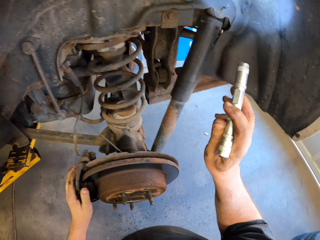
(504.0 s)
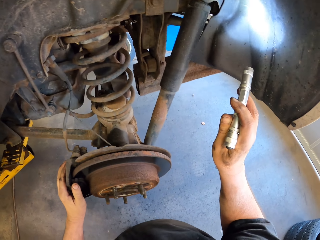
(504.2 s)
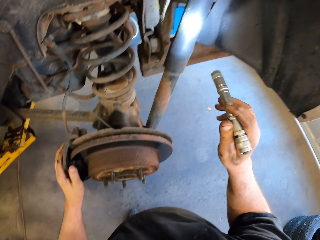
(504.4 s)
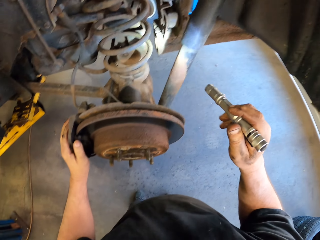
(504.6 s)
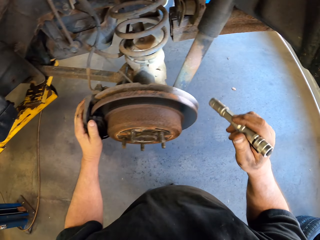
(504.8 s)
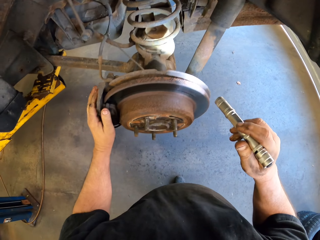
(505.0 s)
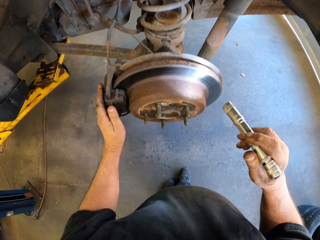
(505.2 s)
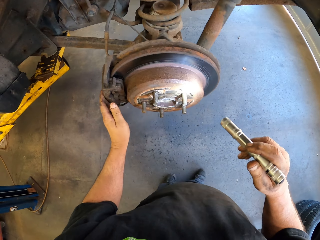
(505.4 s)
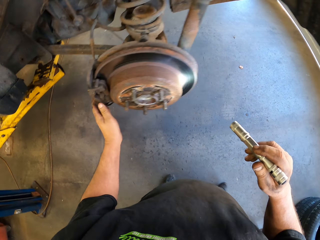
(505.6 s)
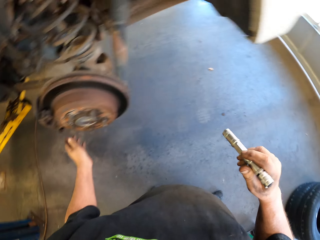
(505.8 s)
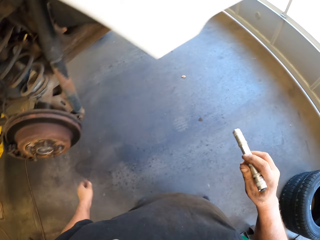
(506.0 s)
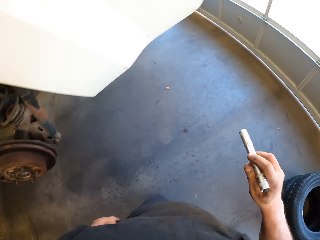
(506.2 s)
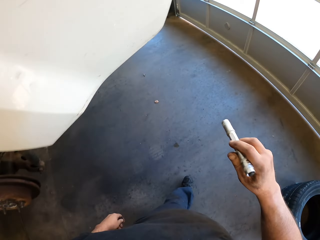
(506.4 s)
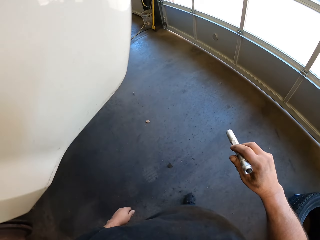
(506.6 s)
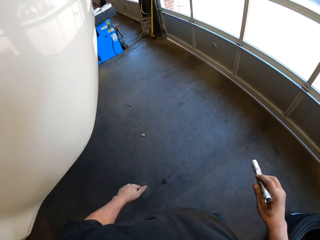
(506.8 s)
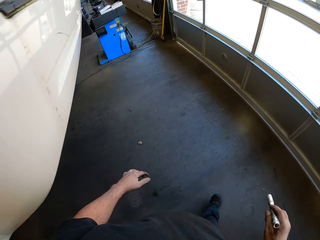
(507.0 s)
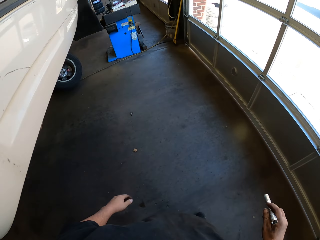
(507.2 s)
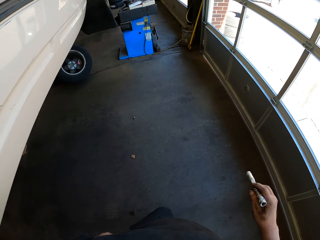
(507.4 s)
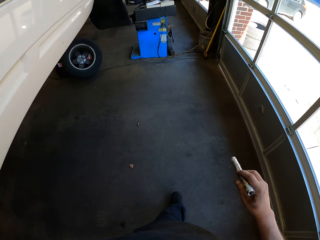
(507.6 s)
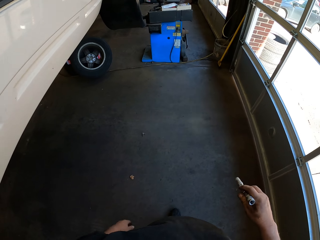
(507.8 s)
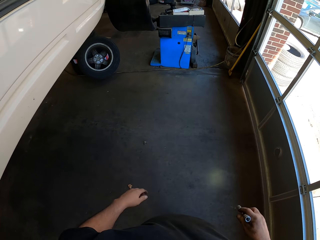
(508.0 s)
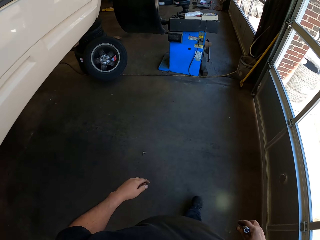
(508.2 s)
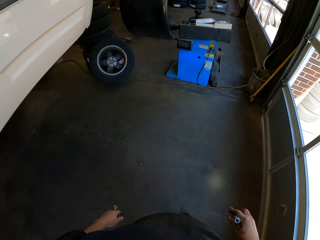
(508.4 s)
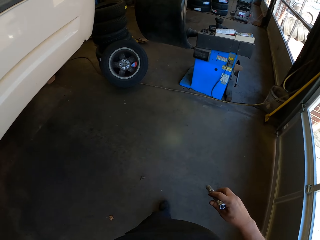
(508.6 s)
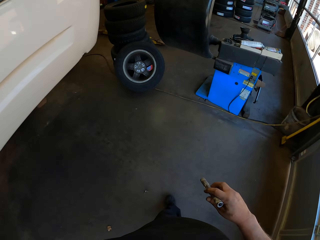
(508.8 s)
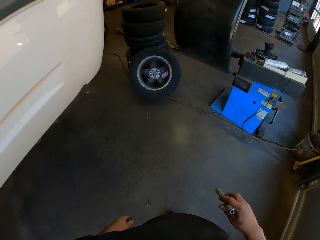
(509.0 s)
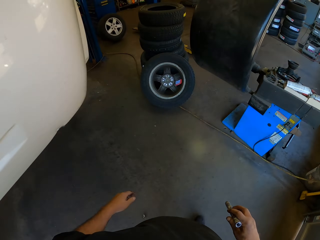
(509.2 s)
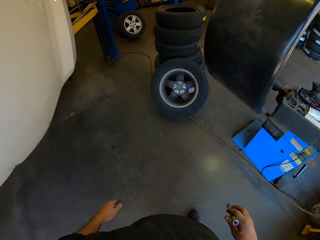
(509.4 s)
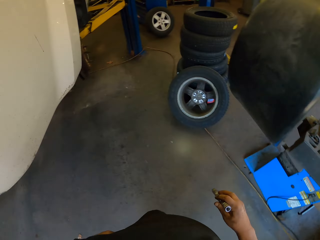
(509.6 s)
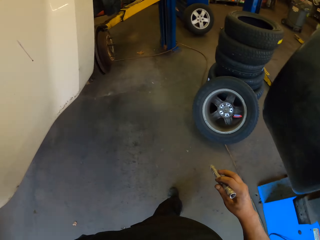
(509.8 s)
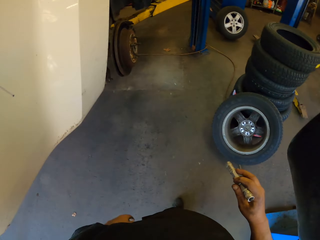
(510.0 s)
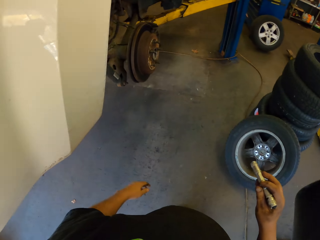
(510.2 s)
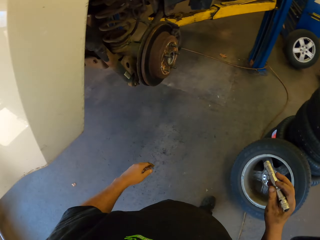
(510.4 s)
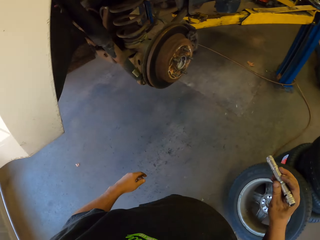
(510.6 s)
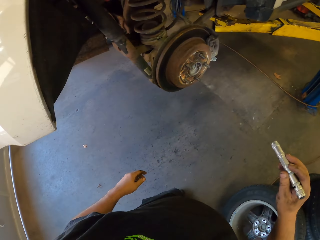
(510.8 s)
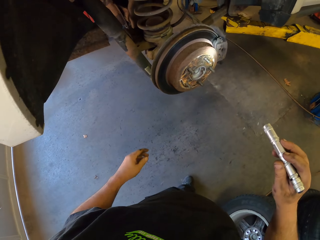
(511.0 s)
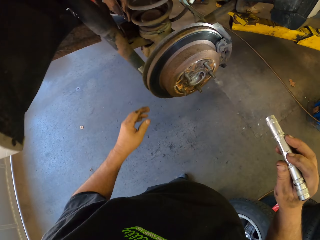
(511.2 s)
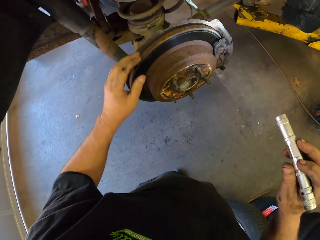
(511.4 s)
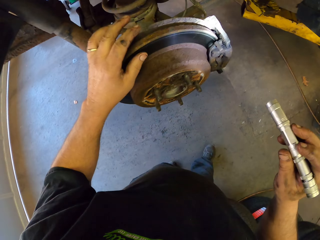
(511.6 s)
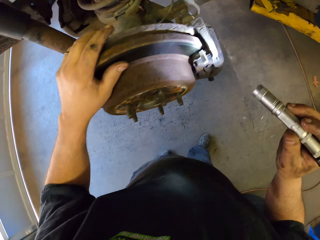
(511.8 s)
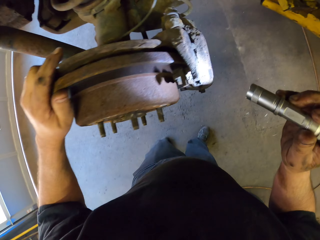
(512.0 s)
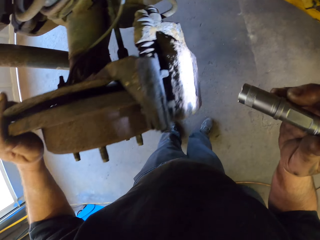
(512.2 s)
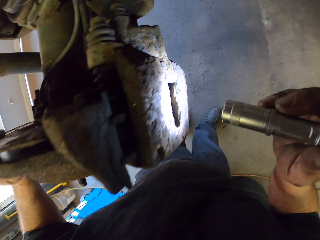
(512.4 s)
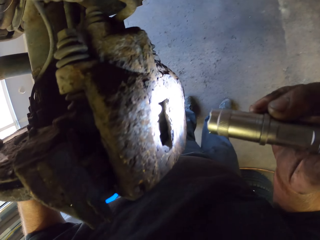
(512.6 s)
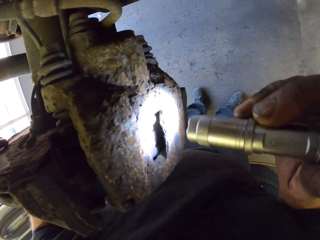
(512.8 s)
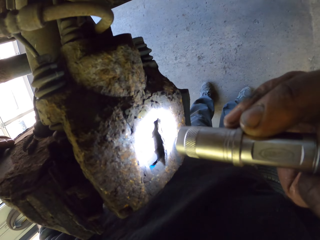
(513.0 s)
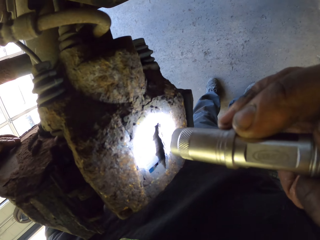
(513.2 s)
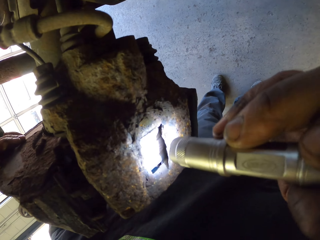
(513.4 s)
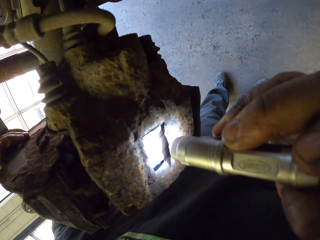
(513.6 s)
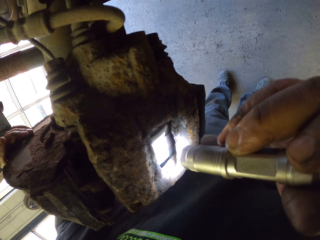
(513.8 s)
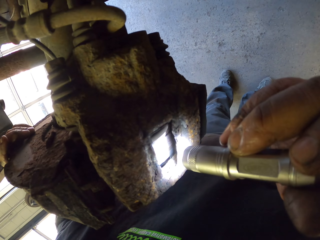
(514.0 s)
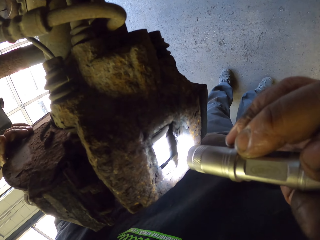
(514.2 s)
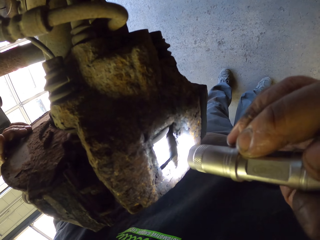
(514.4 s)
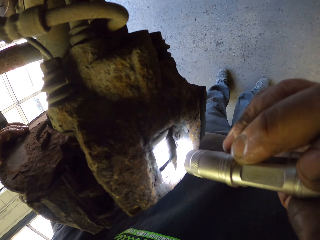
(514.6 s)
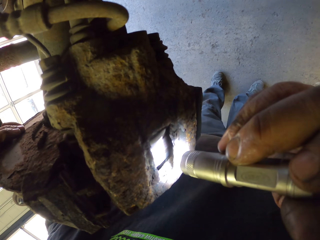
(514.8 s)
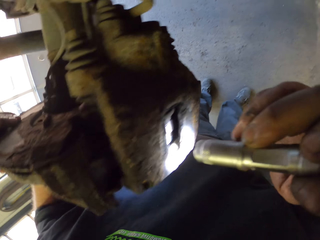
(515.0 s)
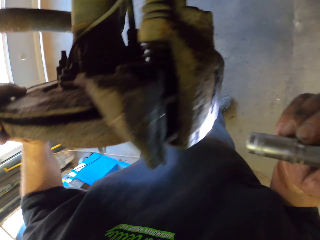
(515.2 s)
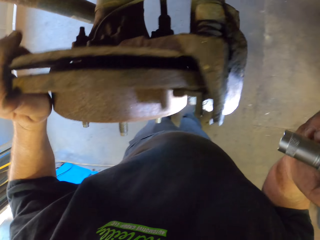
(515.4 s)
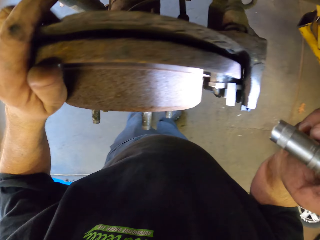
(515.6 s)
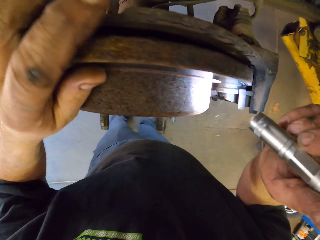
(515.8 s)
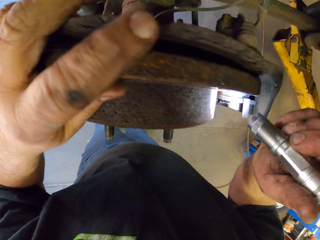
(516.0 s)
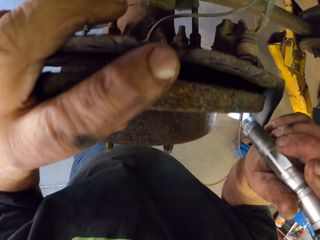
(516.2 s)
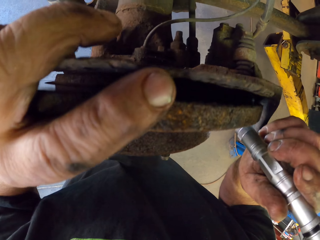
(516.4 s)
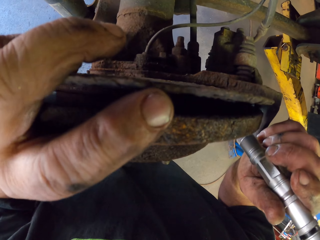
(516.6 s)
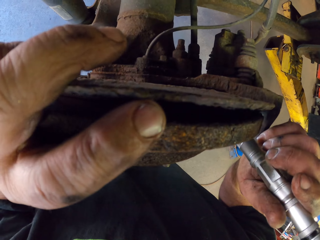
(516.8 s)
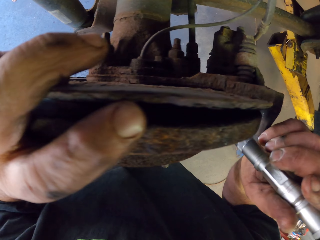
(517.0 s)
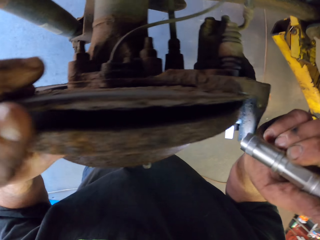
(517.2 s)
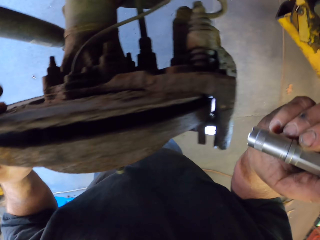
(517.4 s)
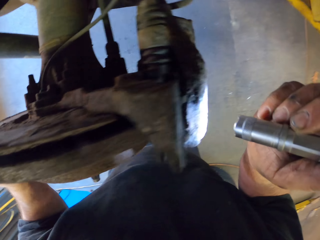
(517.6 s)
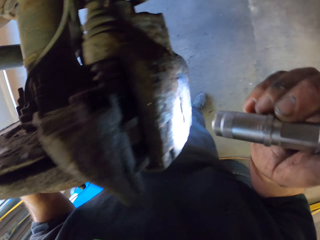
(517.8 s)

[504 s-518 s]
The camera wearer walks towards the other car wheel. They light the wheel hub with the torch.

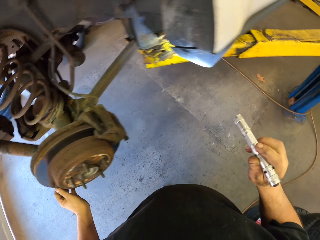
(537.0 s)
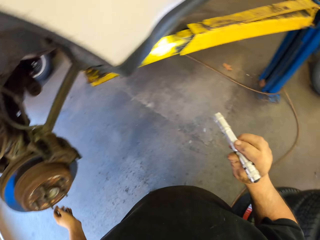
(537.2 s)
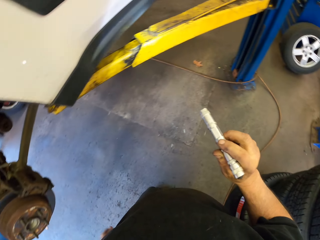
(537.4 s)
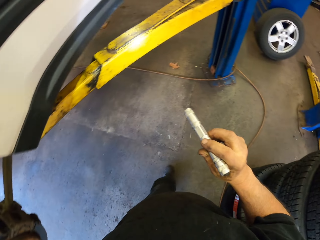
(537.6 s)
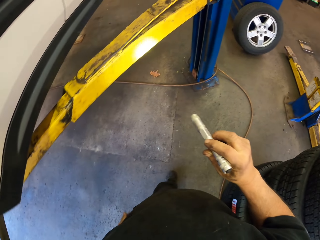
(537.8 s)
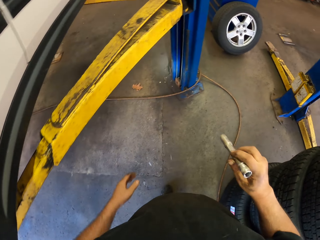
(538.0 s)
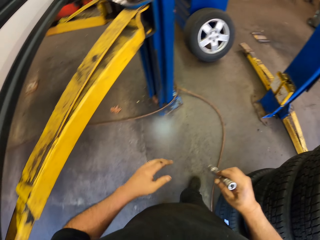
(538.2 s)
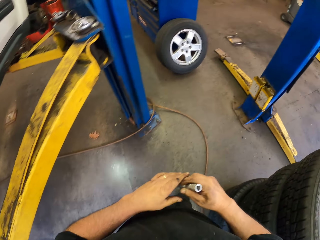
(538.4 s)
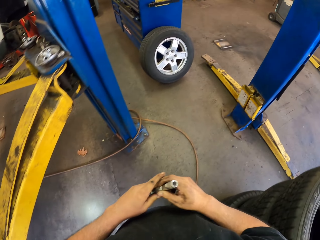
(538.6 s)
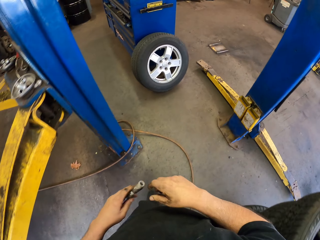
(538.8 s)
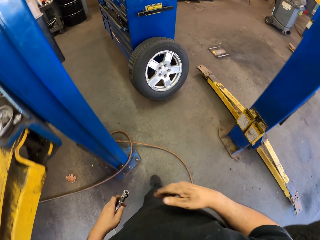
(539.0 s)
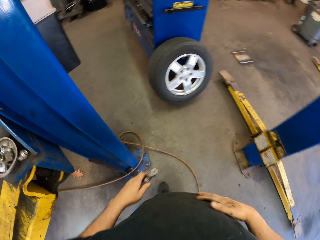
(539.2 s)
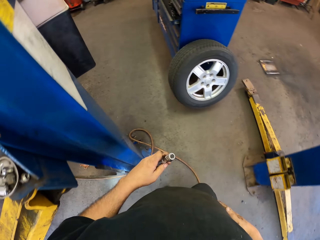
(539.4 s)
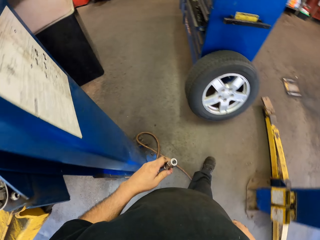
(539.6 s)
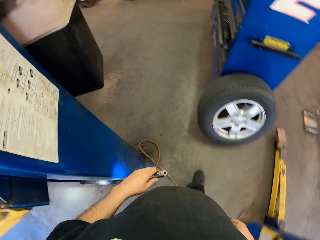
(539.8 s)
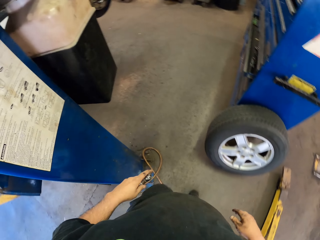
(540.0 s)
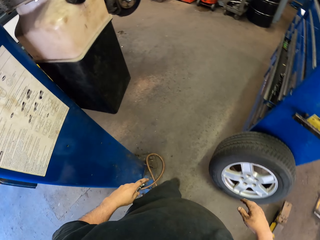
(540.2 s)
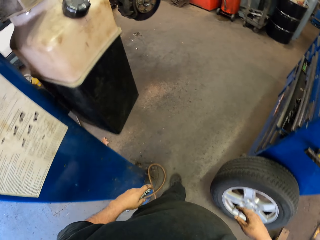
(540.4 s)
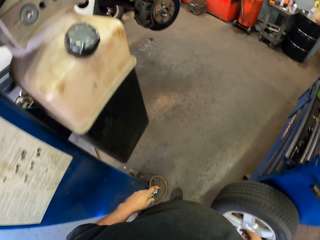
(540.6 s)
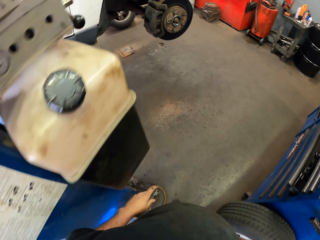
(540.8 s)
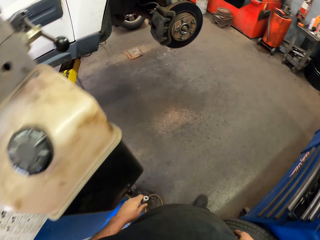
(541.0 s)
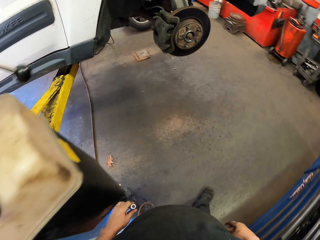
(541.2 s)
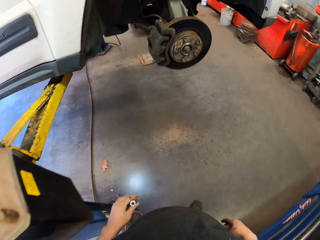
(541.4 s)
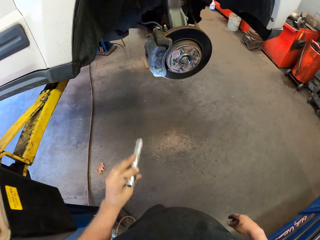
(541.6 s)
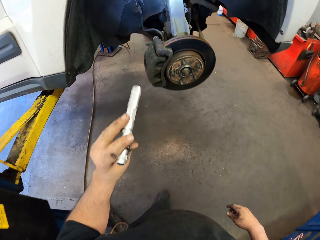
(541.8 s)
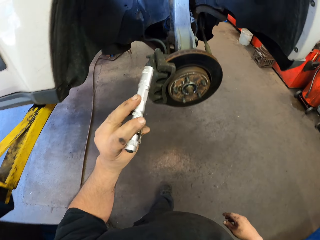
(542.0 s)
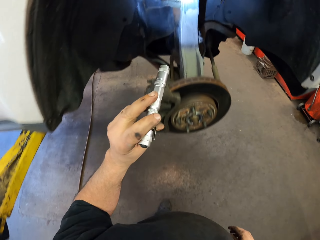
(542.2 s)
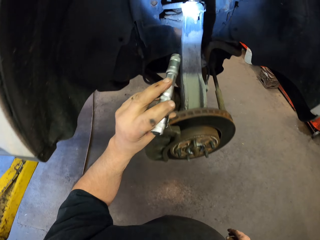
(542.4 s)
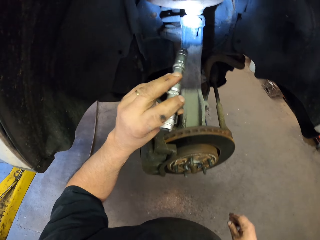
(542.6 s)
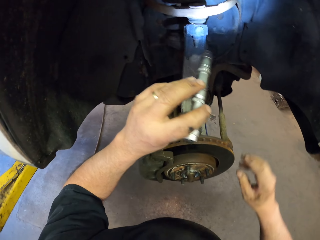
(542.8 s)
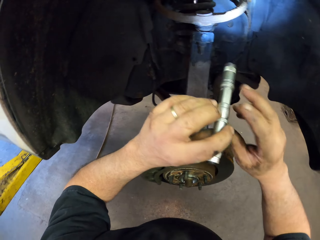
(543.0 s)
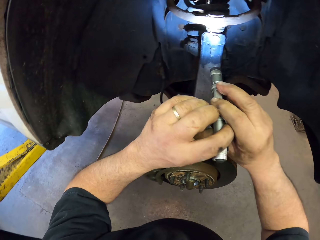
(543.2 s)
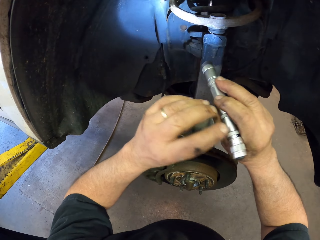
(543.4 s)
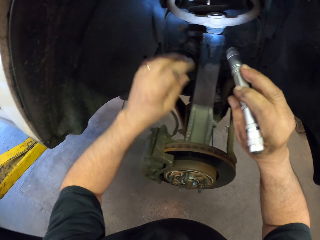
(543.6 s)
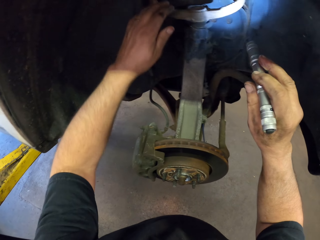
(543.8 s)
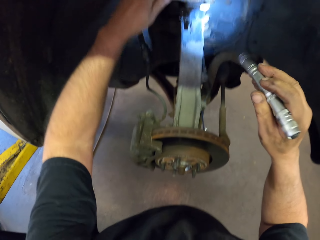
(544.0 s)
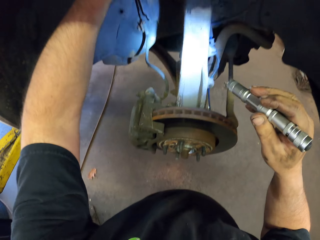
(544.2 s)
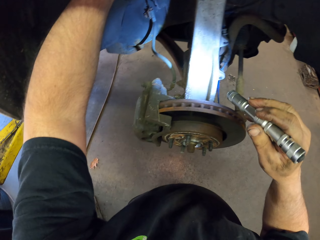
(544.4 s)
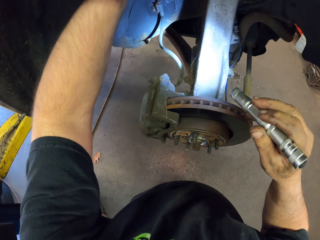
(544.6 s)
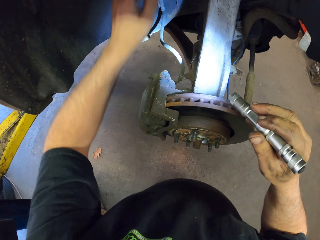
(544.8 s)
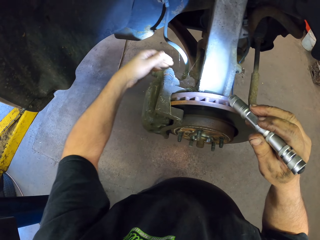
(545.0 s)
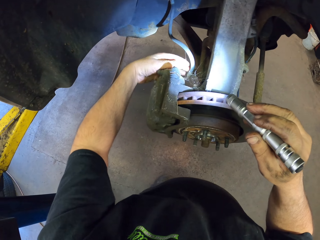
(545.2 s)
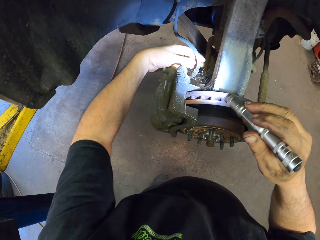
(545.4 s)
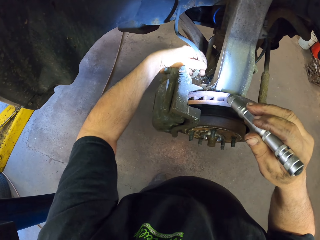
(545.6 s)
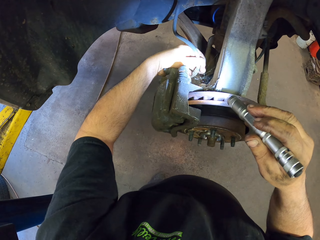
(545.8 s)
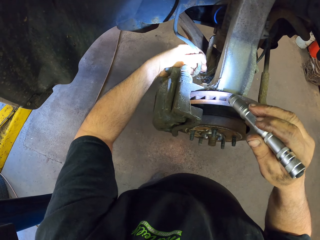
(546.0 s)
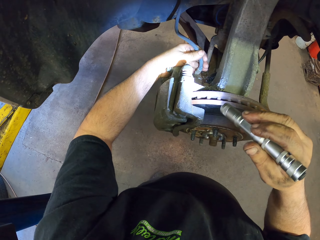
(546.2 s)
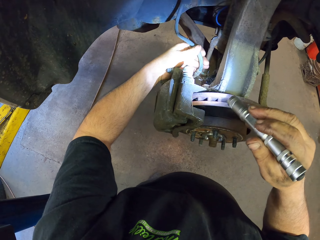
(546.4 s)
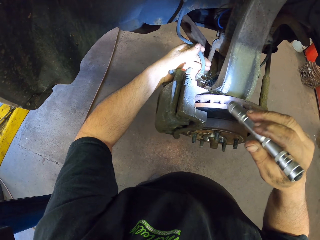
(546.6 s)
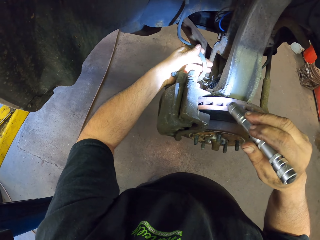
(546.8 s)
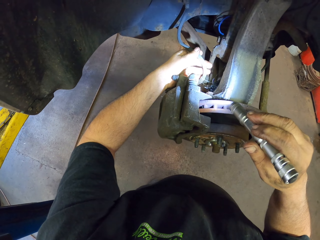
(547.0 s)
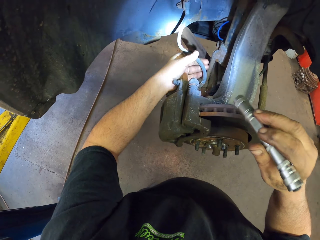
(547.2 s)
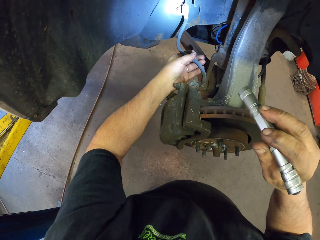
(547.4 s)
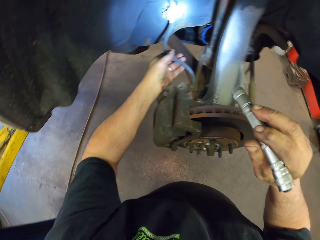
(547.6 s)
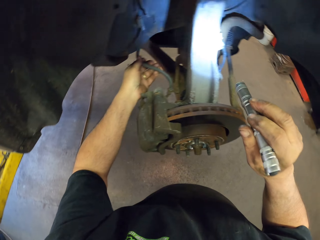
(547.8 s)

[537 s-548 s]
The camera wearer walks towards the other car wheel. They light the wheel hub with the torch.
